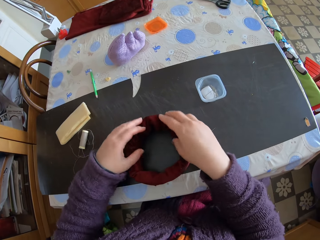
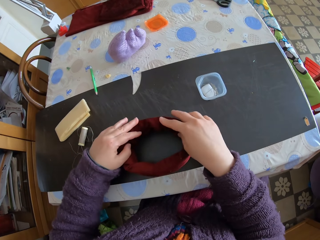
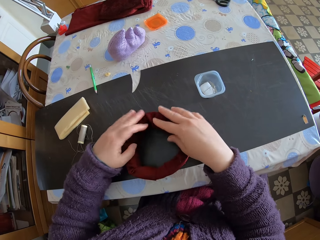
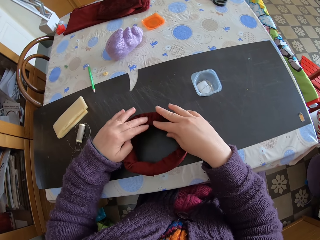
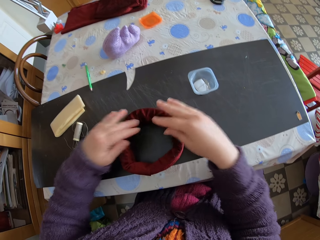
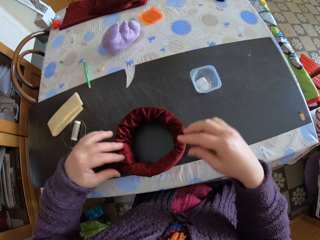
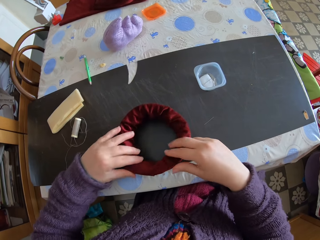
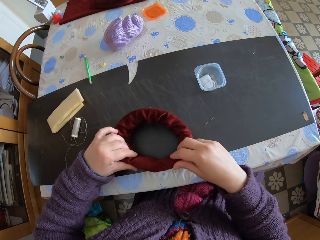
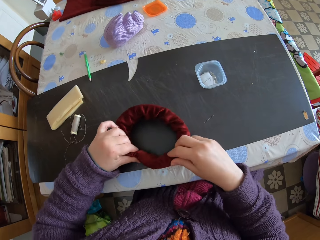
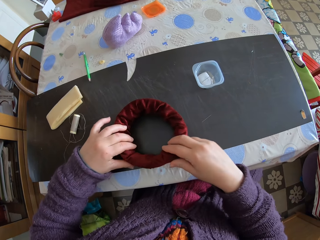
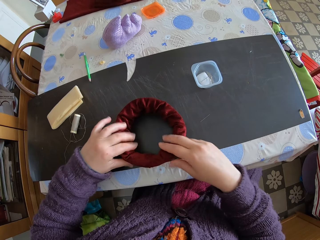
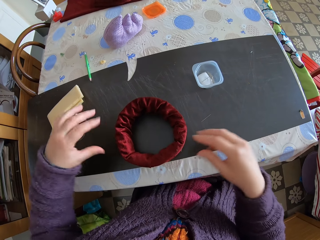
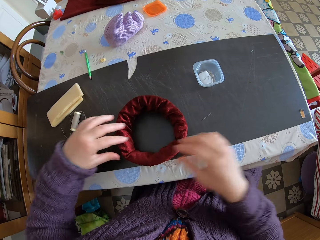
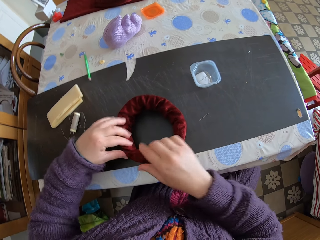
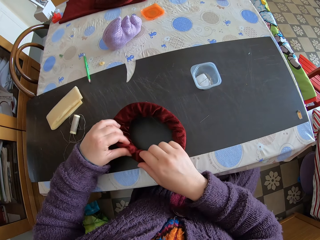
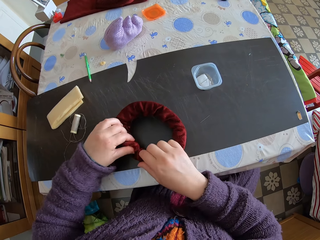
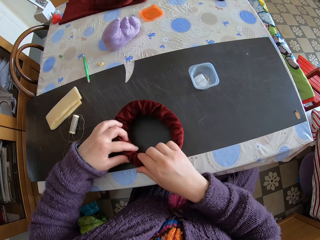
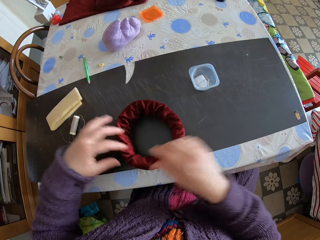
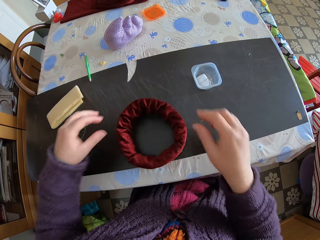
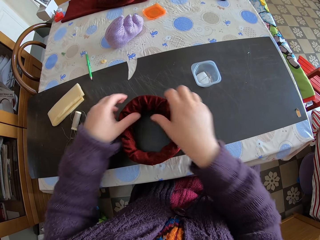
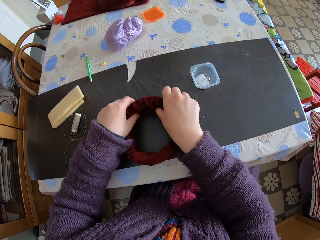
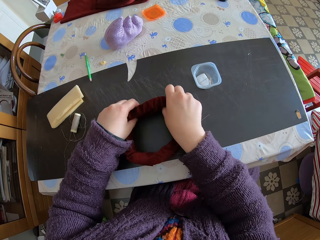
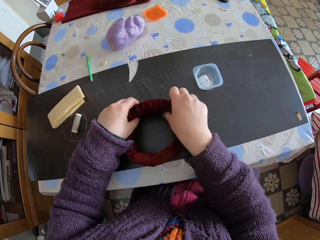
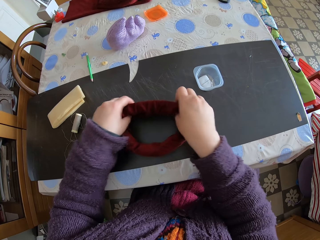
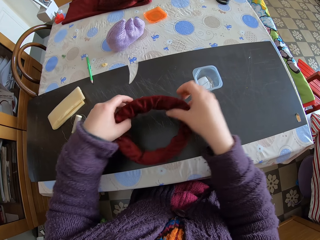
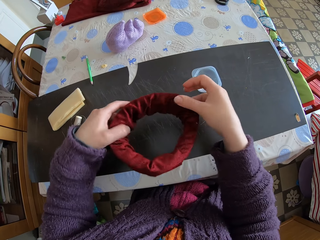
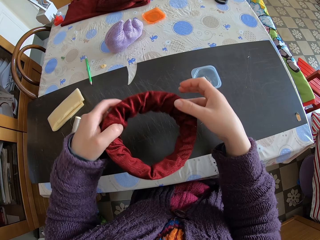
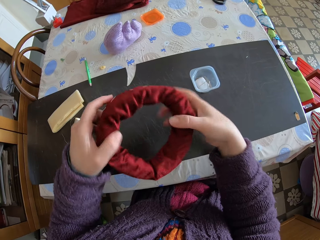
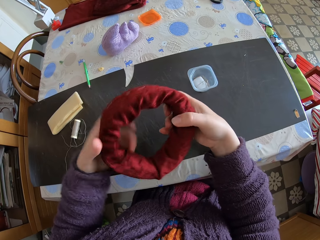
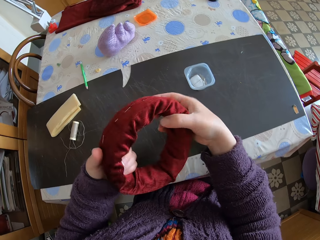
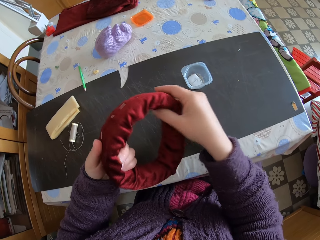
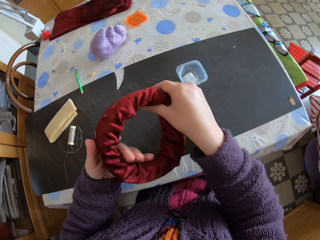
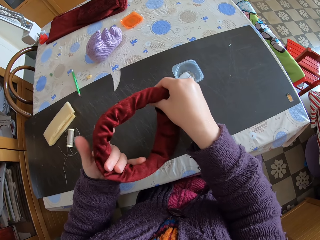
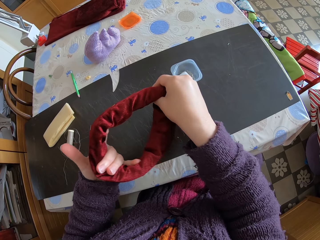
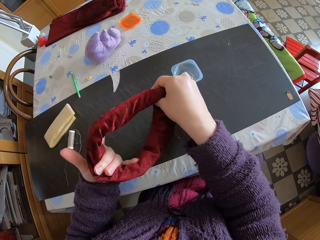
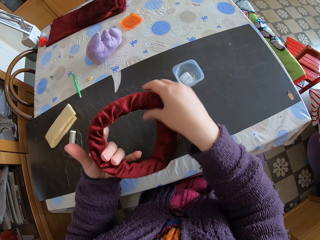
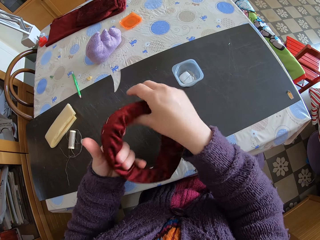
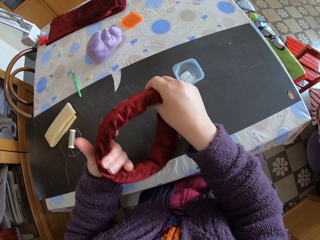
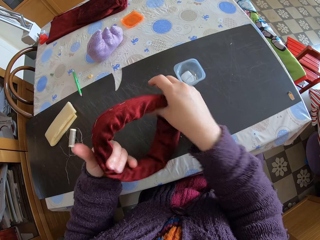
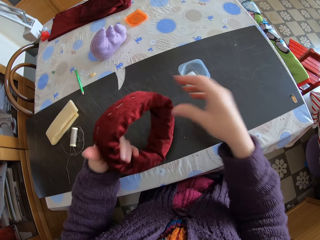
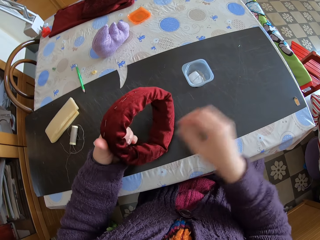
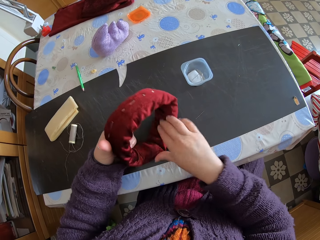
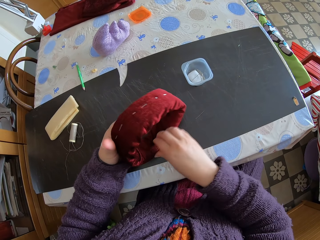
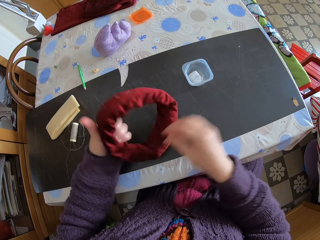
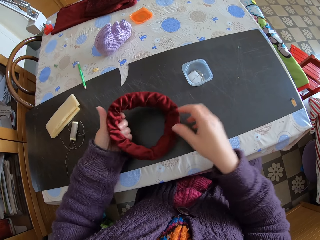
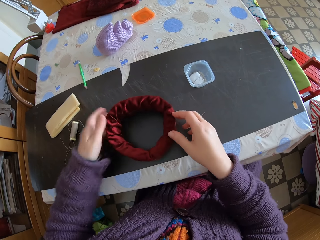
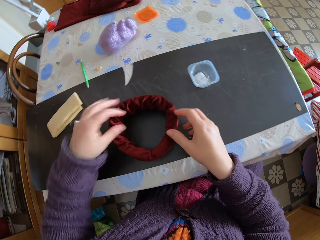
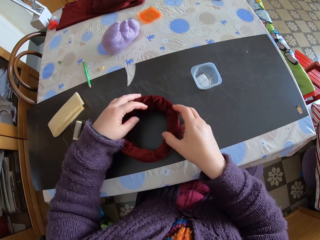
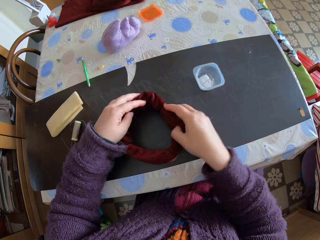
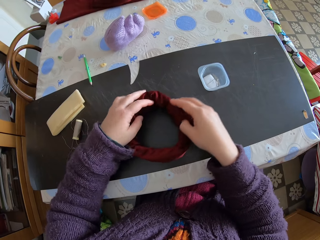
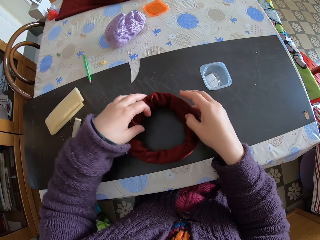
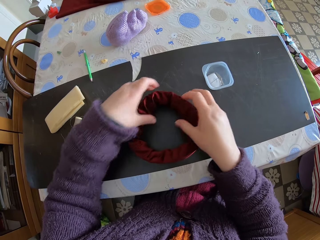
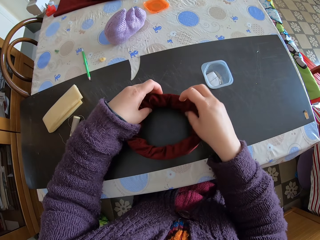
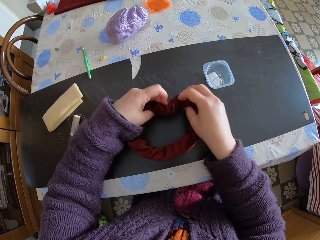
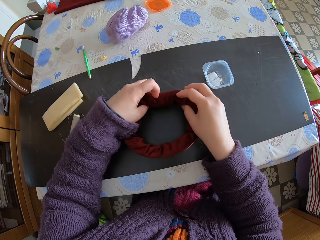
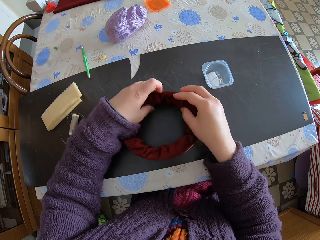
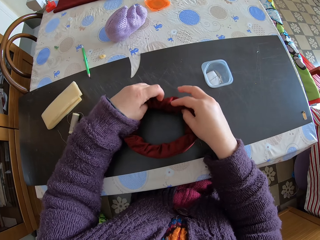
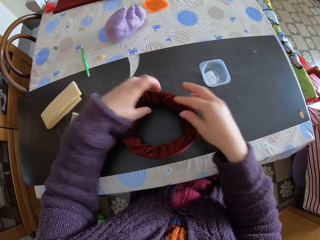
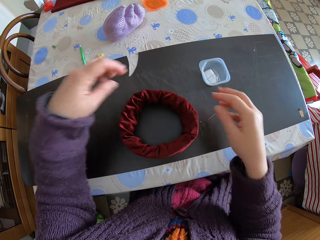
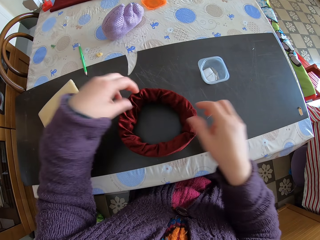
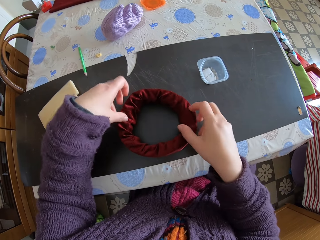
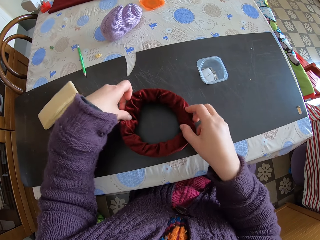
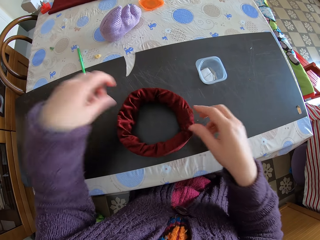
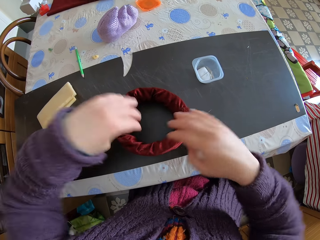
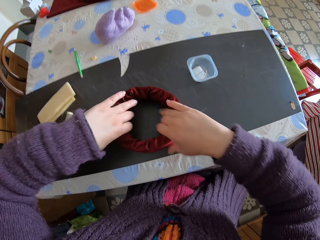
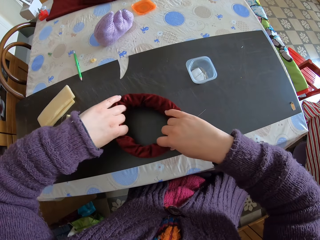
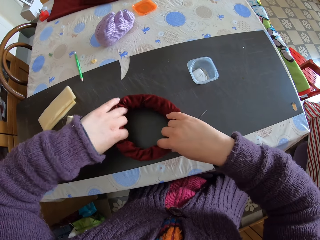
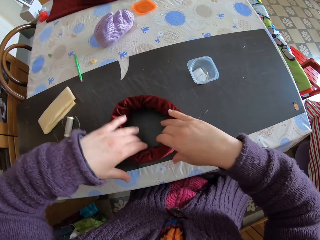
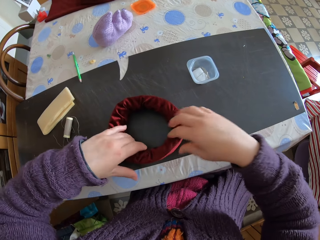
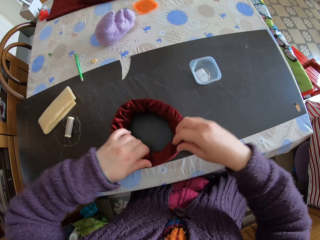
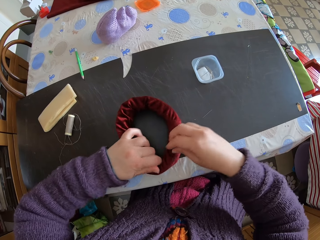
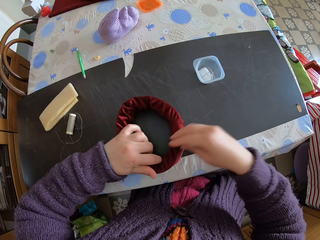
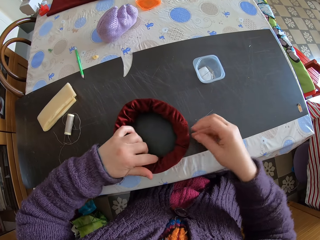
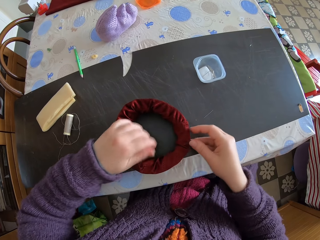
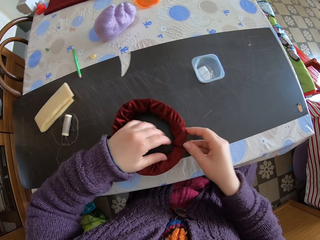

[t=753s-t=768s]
The camera wearer adjusts the fabric. They pick up the fabric. They adjust the fabric. They put it on the table. They adjust the fabric.

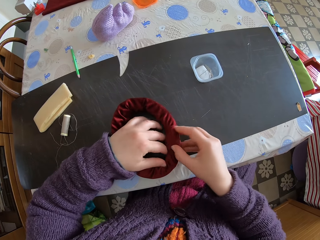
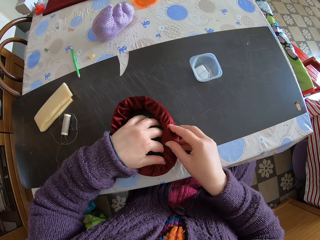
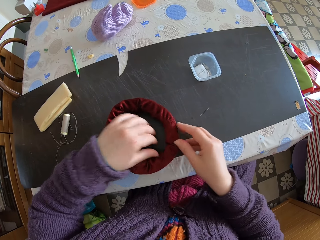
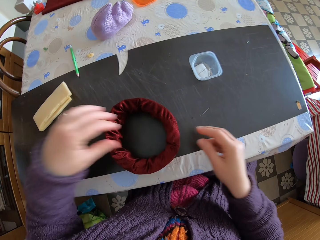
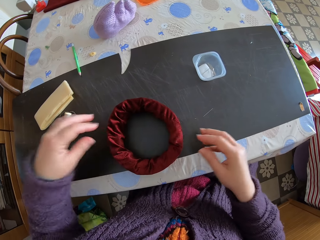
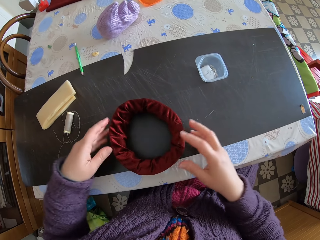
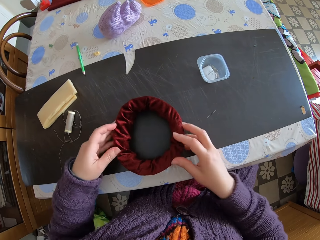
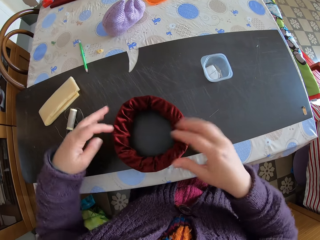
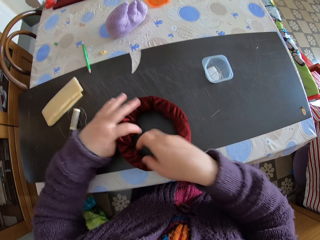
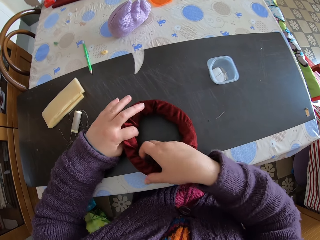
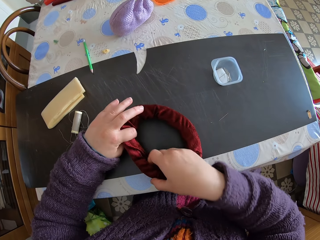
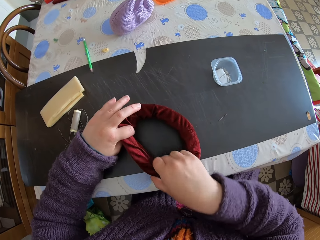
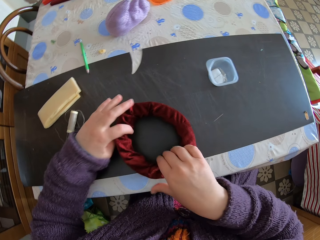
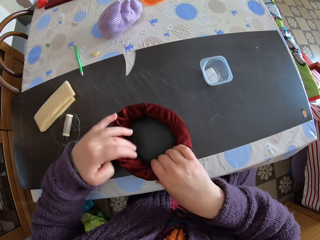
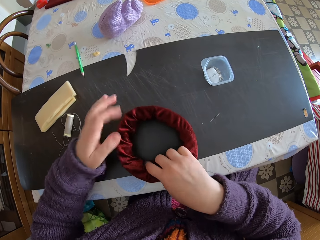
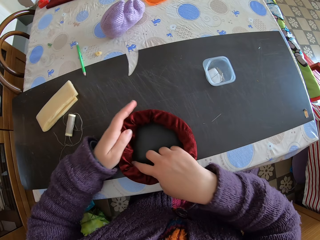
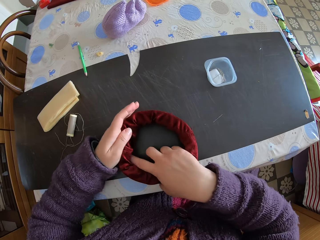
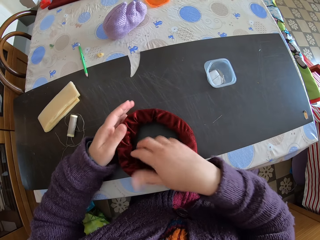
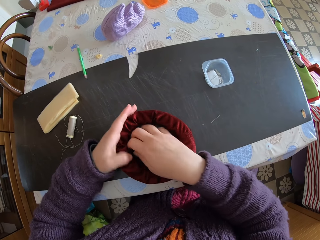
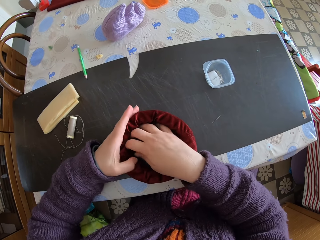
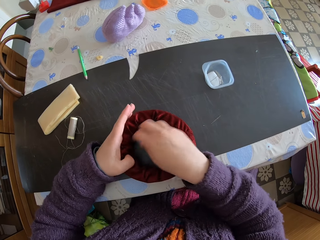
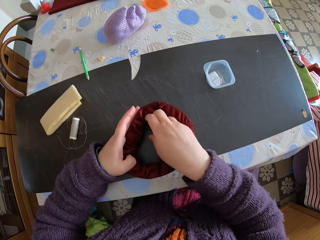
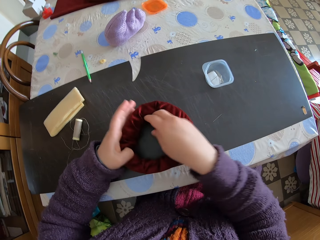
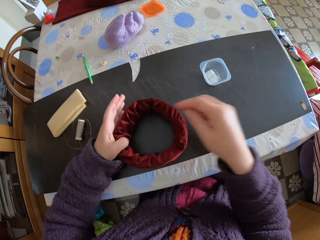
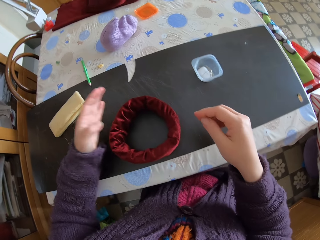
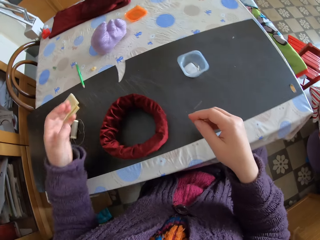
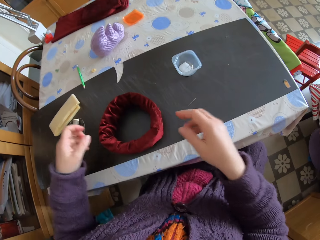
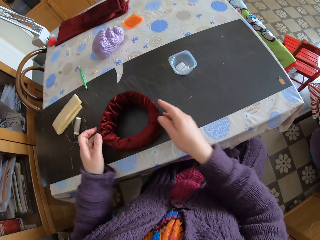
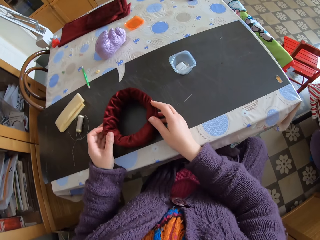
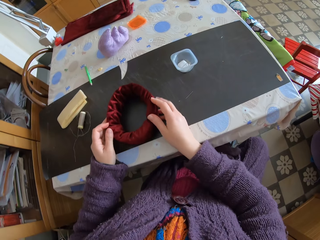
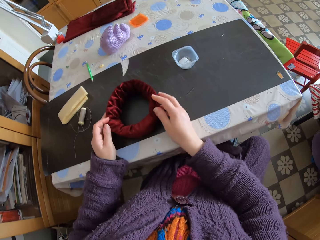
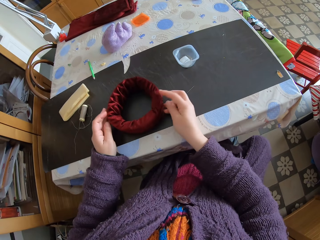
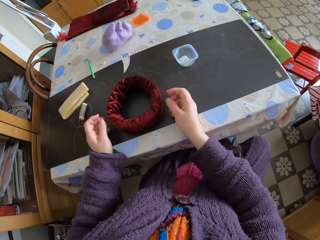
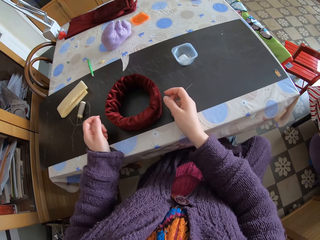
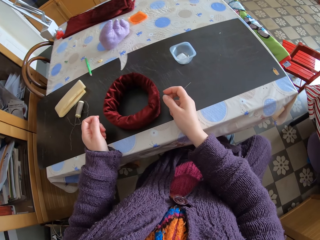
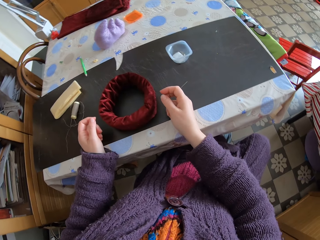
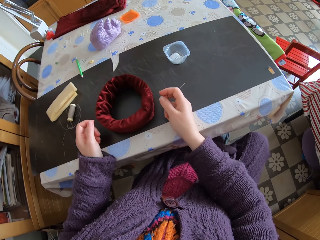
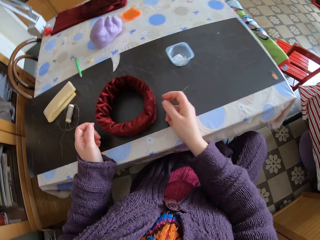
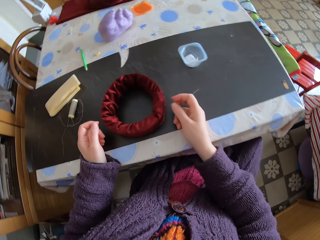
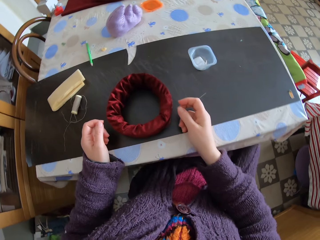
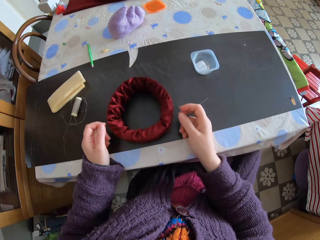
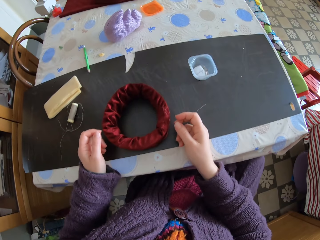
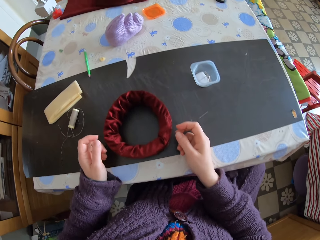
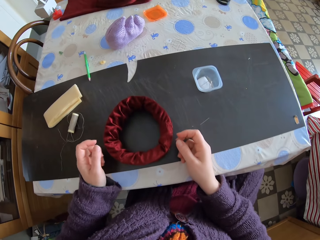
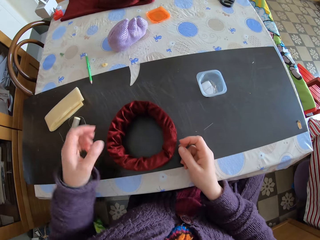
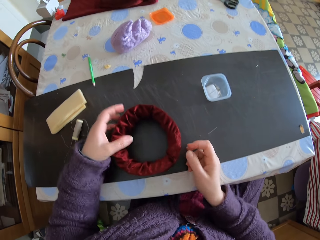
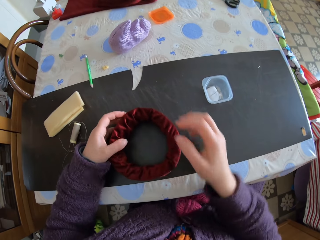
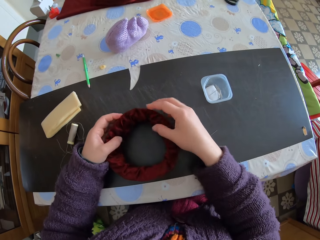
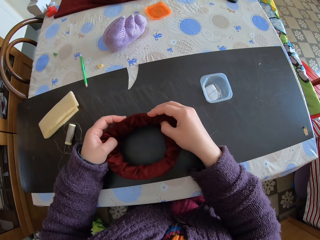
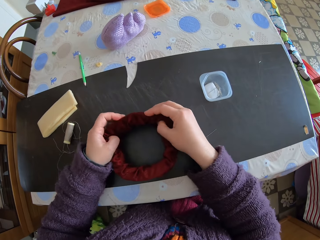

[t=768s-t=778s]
The camera wearer stops adjusting something.
